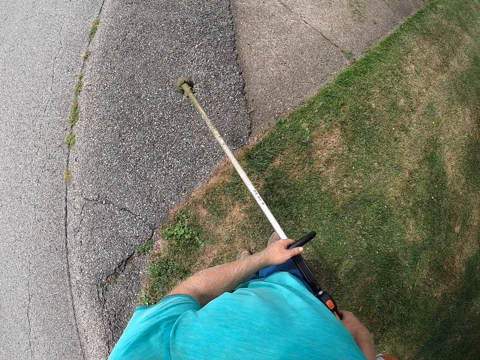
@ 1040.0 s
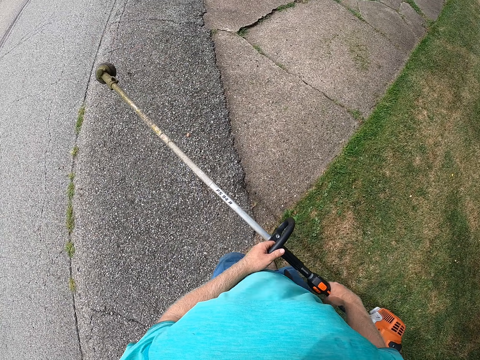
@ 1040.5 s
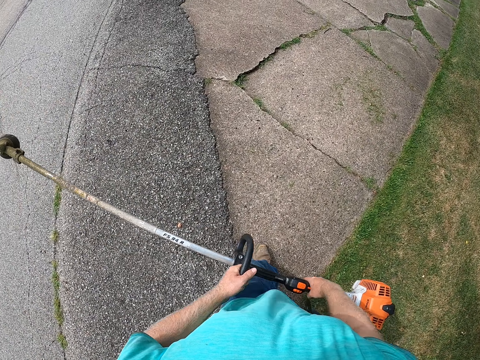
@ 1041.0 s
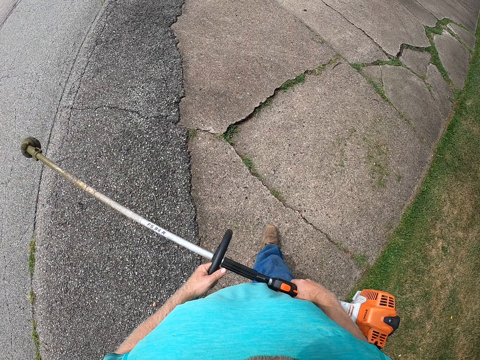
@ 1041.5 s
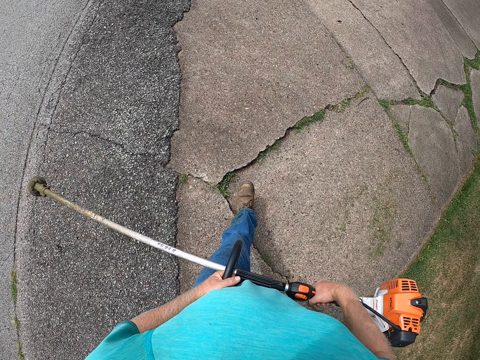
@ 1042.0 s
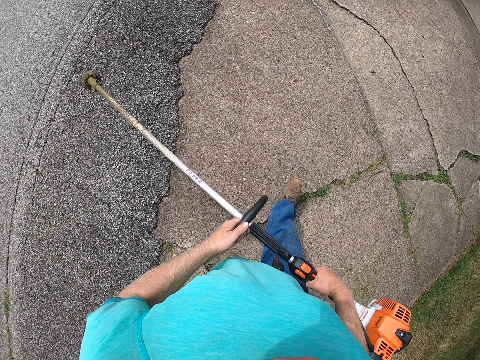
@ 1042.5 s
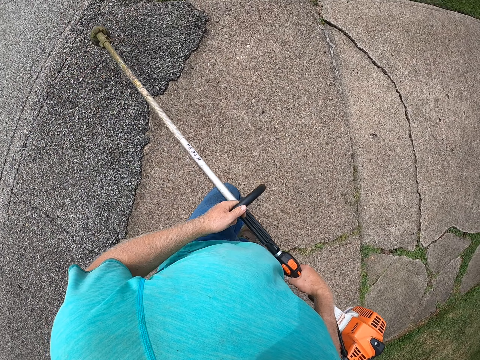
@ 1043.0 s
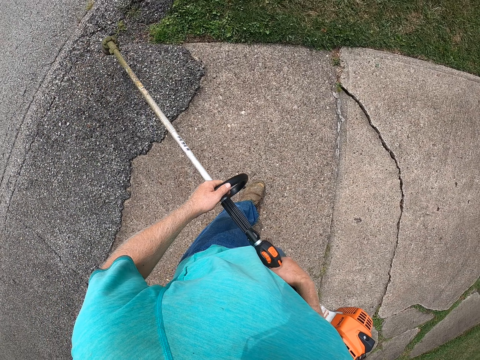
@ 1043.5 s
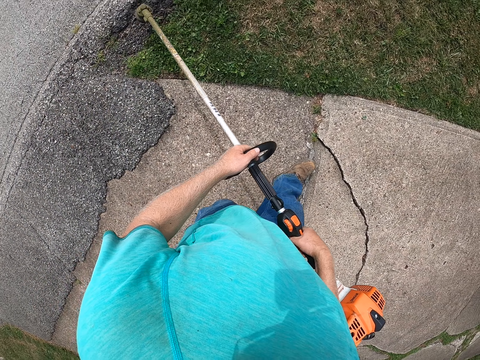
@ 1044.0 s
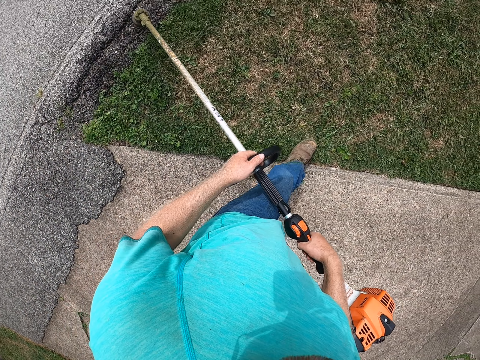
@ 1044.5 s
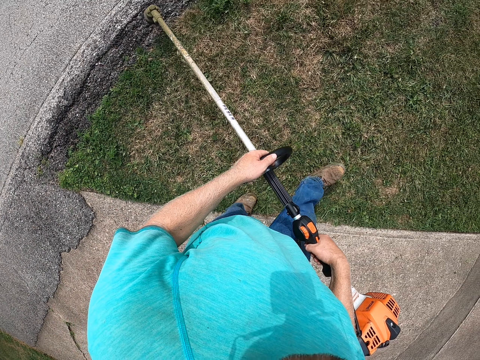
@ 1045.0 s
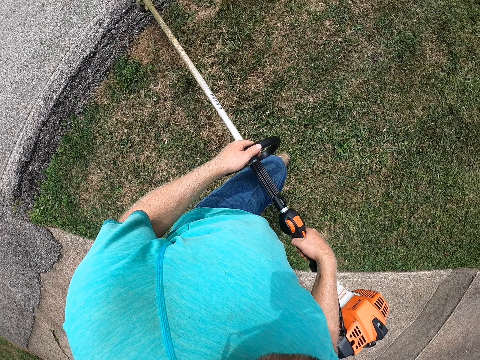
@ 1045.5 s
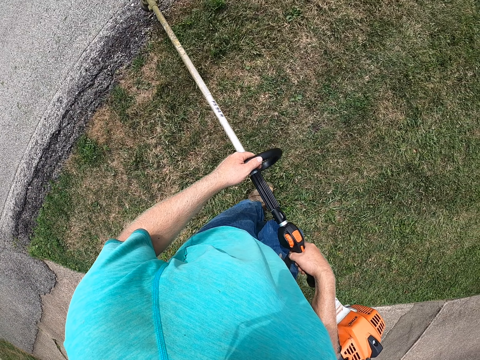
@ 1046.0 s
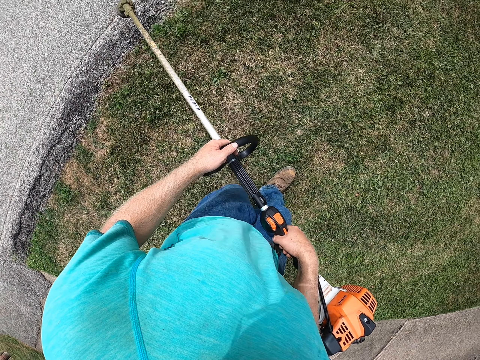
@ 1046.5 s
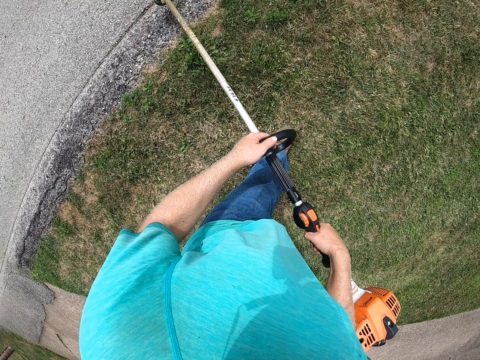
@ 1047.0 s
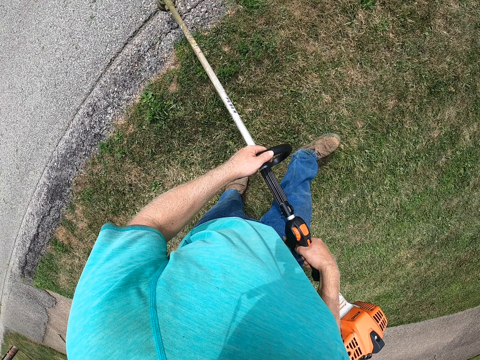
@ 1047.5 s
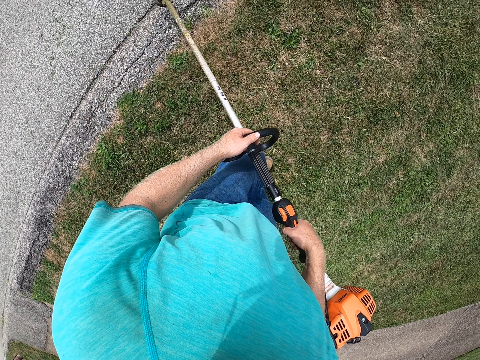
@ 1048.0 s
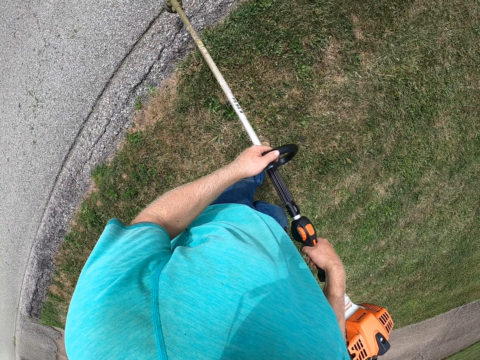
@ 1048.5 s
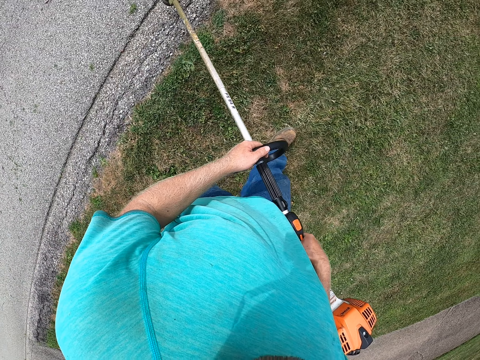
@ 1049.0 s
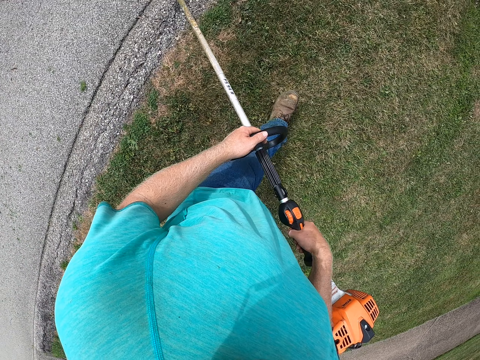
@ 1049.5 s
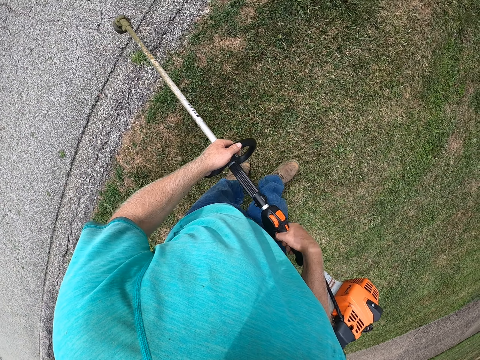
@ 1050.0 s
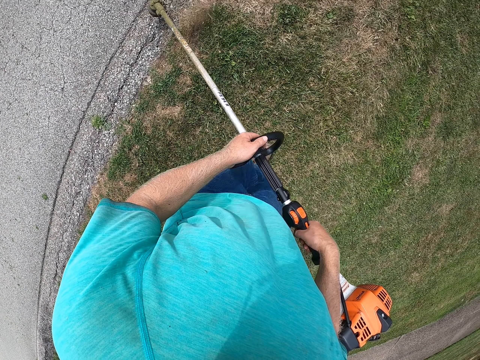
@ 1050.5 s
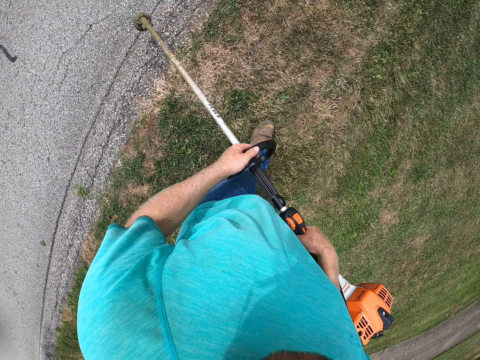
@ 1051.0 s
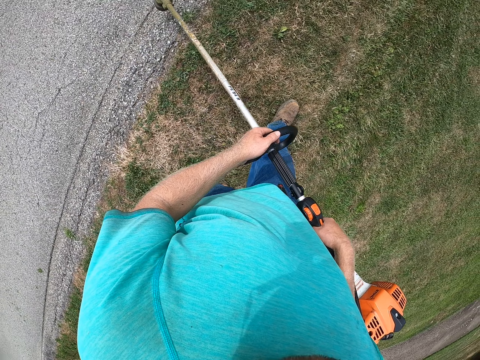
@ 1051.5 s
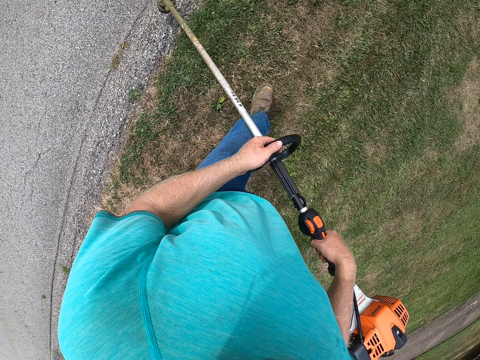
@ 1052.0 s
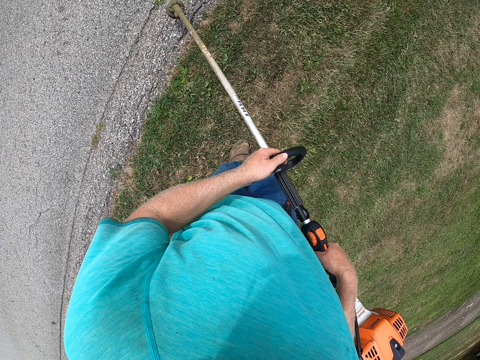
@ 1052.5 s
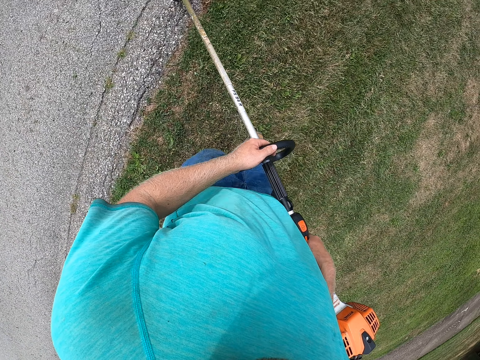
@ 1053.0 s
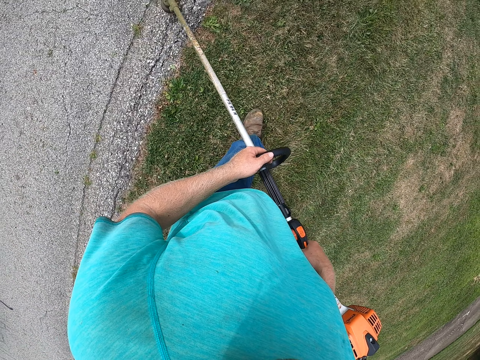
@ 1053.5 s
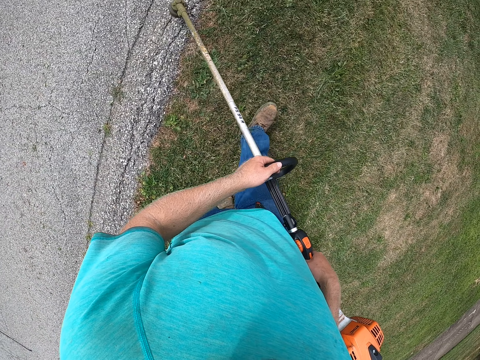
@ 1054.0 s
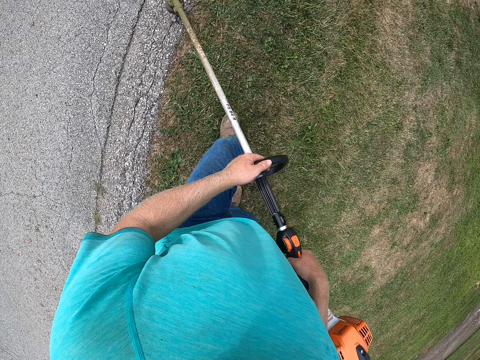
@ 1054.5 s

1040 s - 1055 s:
The camera wearer walks around the compound. They cut grass with a grass cutter.

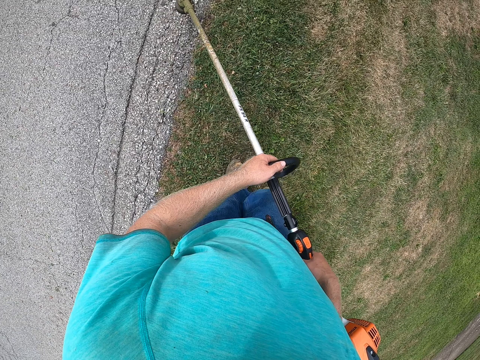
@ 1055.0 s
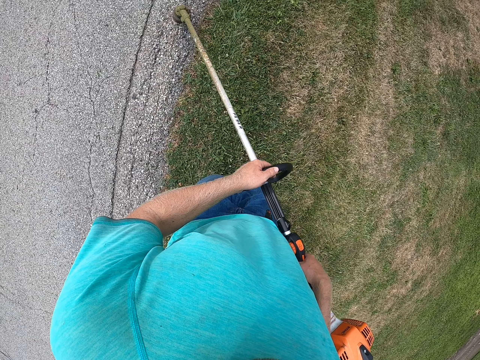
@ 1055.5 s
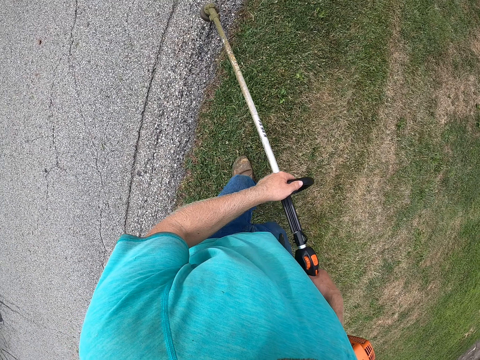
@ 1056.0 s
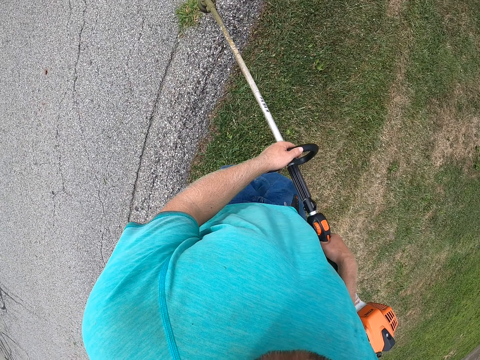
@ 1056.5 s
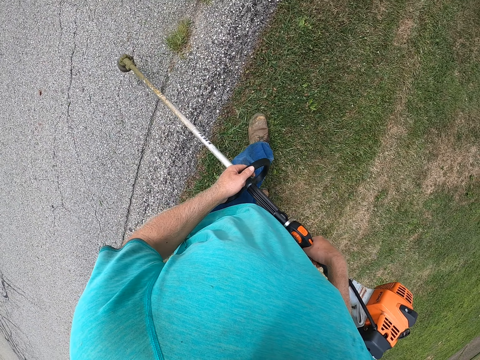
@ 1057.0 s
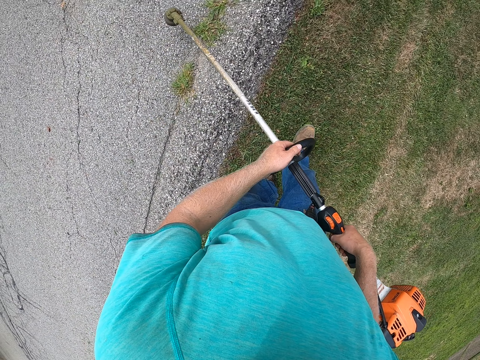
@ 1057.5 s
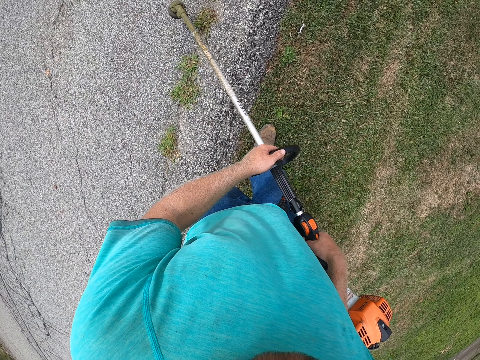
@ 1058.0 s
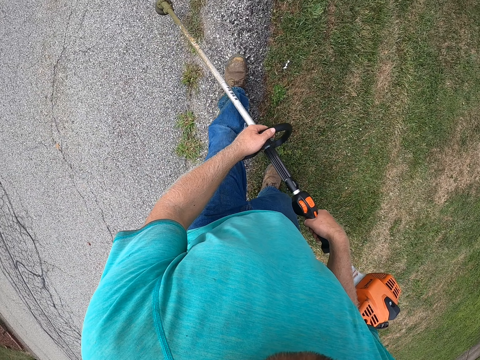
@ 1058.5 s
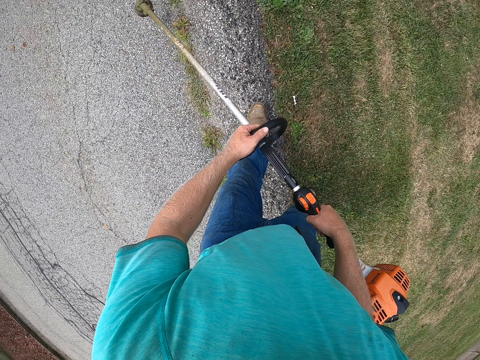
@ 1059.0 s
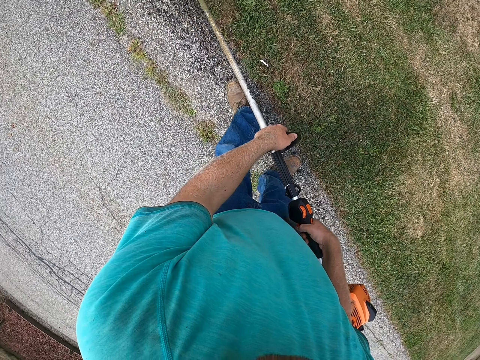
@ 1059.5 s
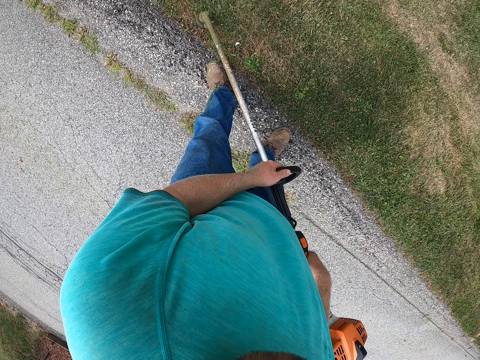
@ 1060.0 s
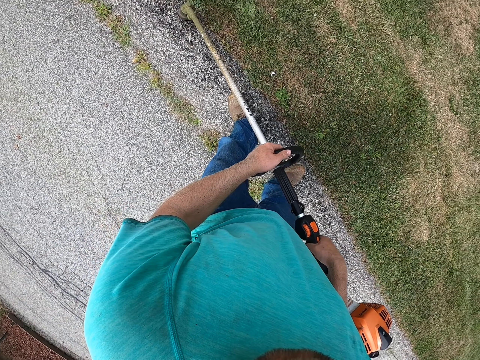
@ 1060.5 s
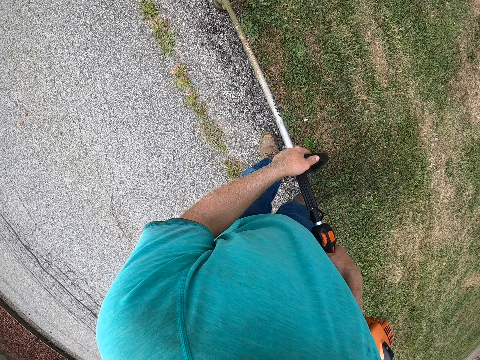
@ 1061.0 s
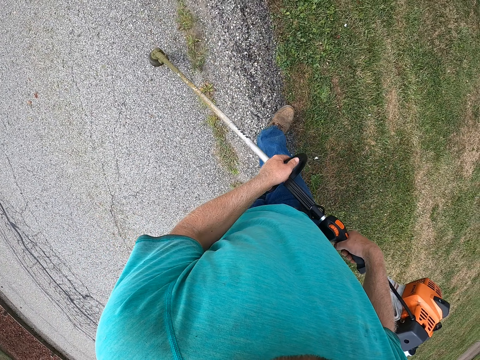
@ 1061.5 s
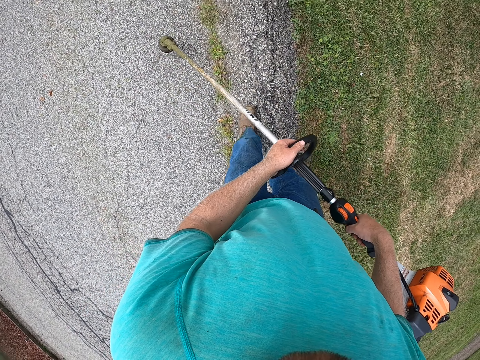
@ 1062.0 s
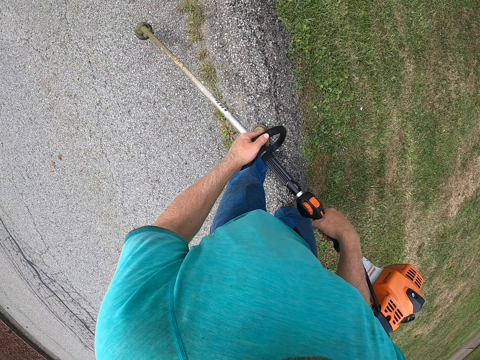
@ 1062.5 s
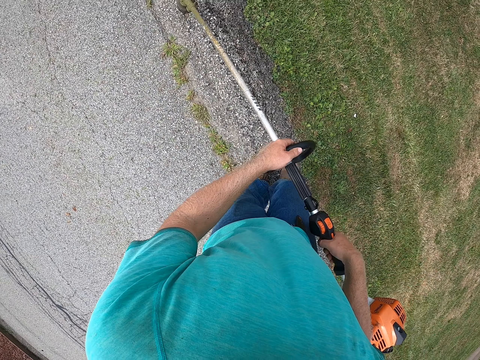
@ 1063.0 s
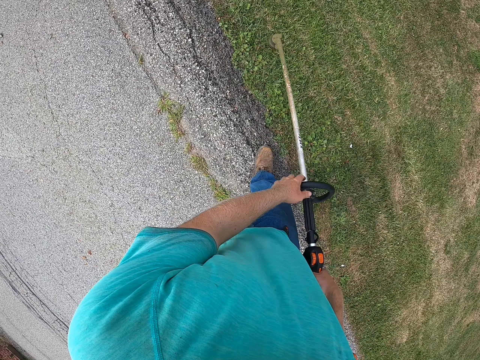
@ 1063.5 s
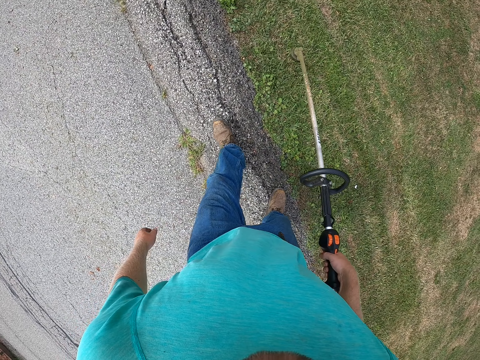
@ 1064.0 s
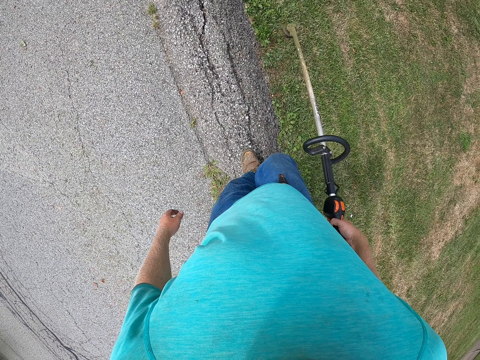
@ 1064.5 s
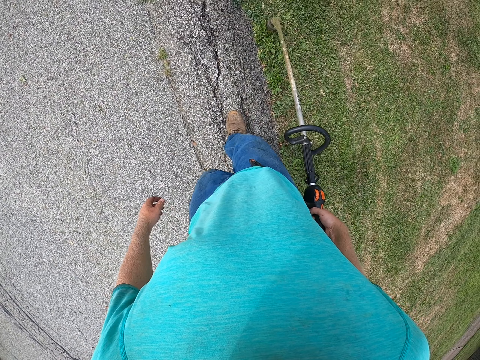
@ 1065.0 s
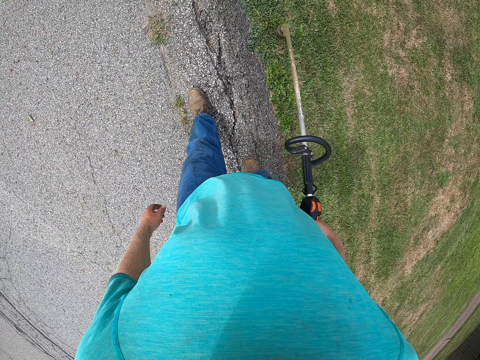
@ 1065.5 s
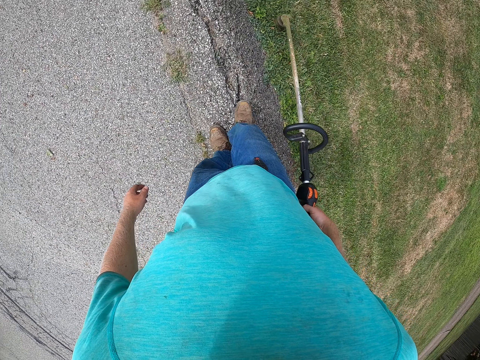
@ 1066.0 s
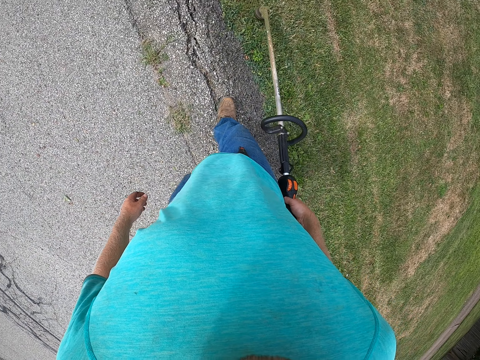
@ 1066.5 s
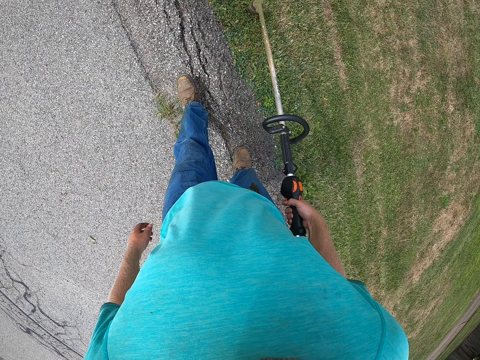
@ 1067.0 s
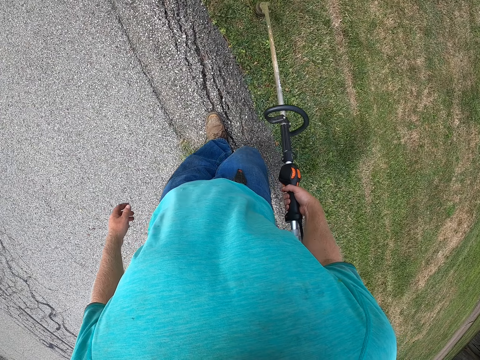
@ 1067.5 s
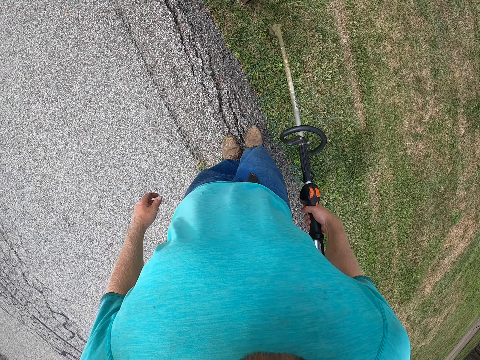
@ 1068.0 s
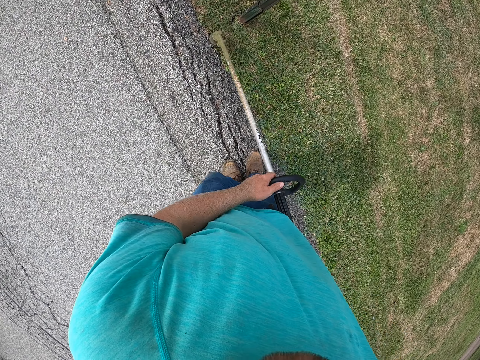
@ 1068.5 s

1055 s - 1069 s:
The camera wearer cuts grass with the cordless grass trimmer in his right hand. He cuts grass with the cordless grass trimmer in both hands.
